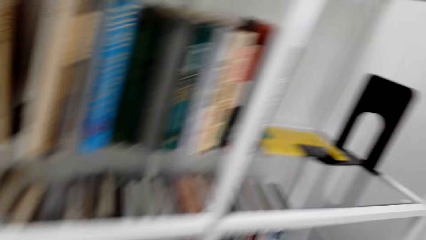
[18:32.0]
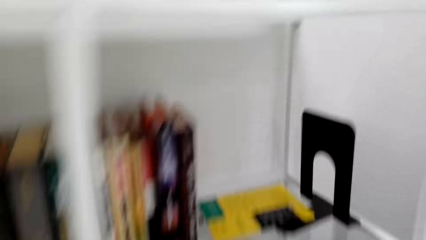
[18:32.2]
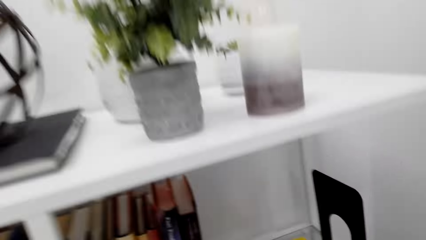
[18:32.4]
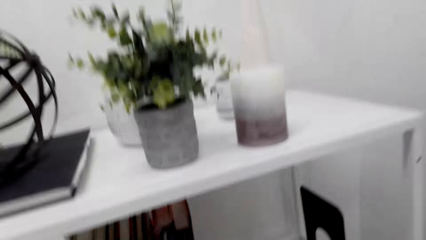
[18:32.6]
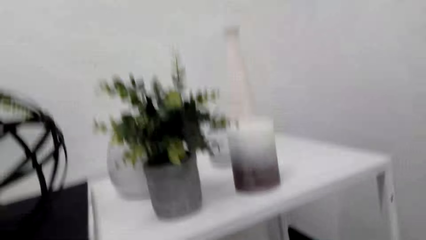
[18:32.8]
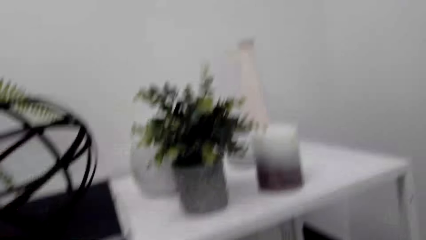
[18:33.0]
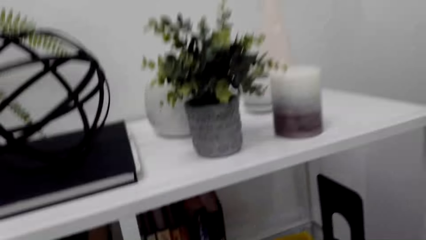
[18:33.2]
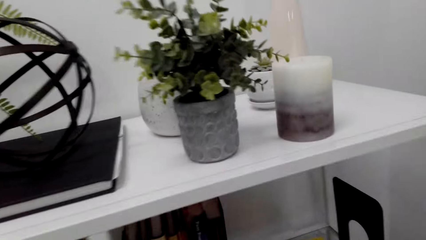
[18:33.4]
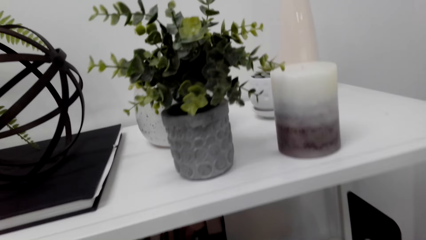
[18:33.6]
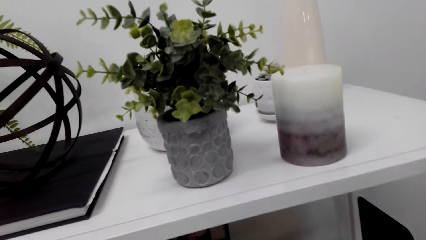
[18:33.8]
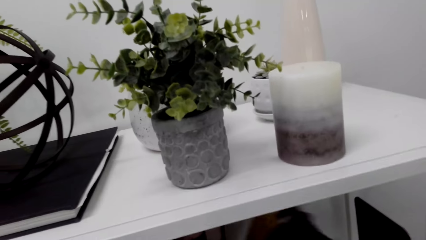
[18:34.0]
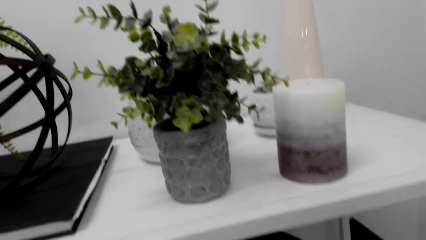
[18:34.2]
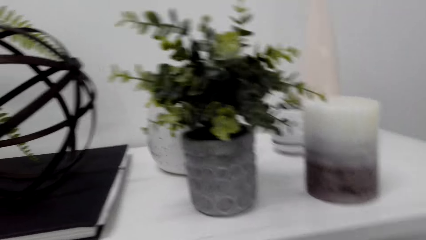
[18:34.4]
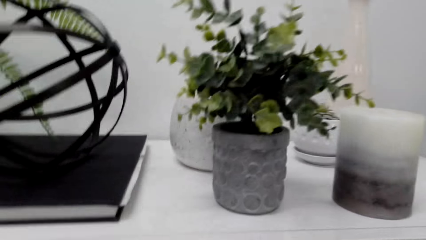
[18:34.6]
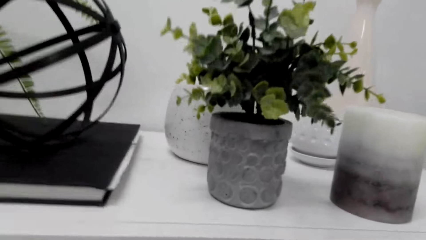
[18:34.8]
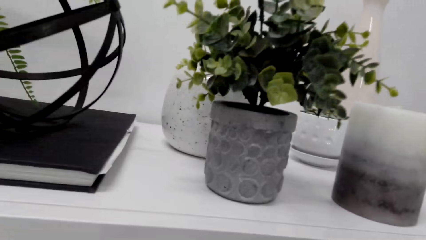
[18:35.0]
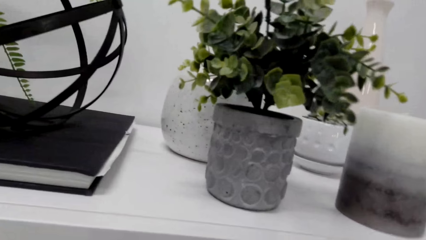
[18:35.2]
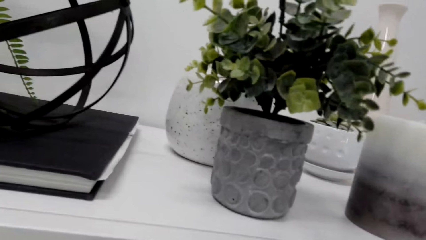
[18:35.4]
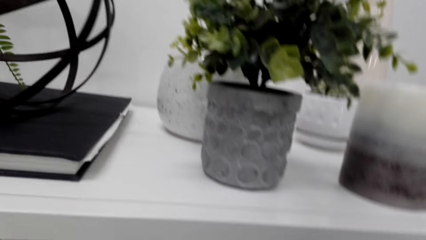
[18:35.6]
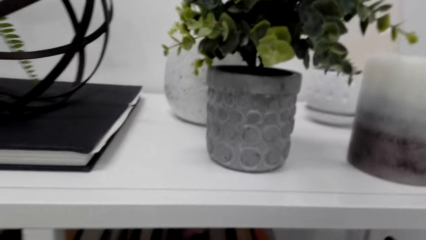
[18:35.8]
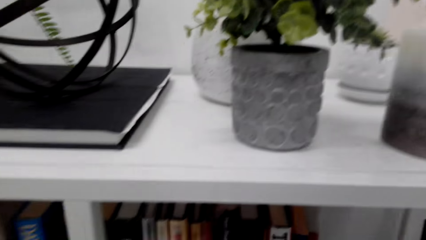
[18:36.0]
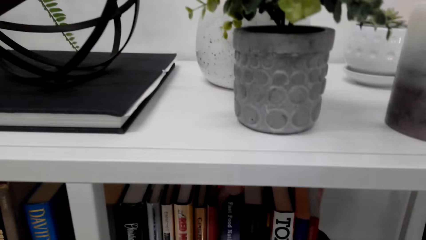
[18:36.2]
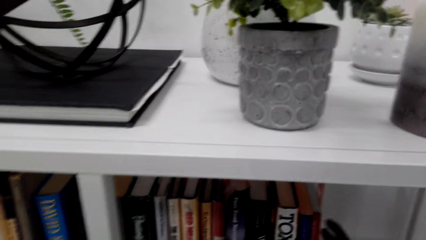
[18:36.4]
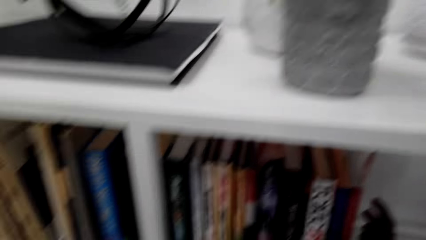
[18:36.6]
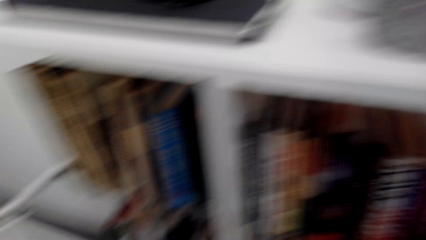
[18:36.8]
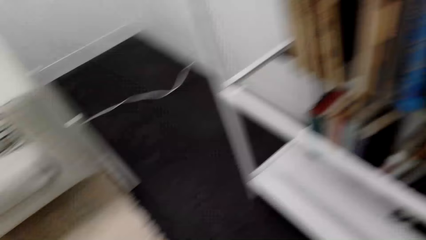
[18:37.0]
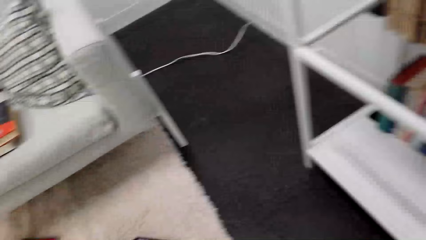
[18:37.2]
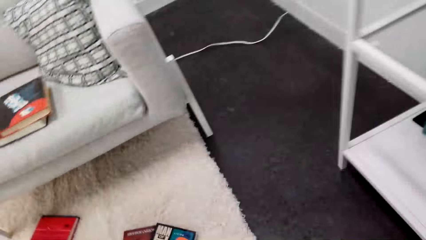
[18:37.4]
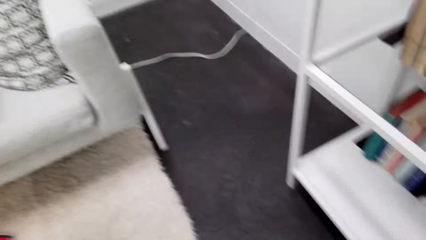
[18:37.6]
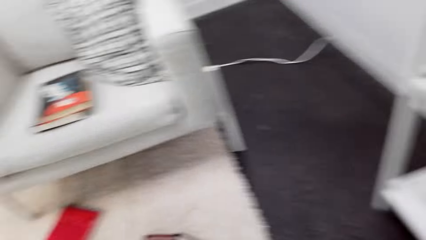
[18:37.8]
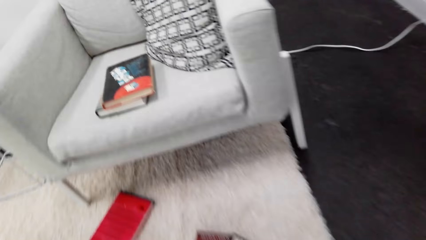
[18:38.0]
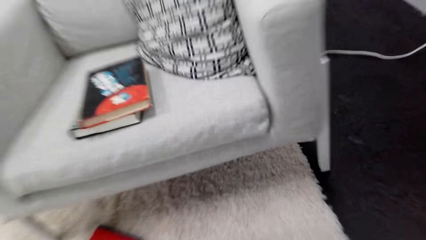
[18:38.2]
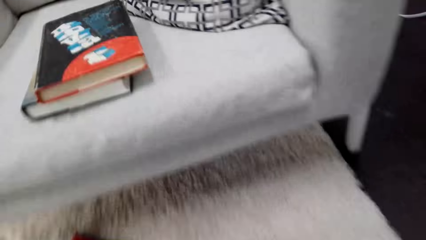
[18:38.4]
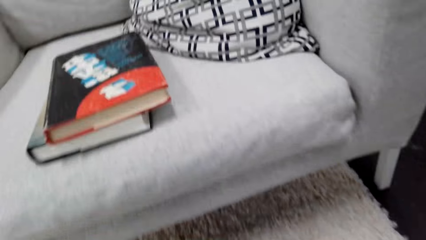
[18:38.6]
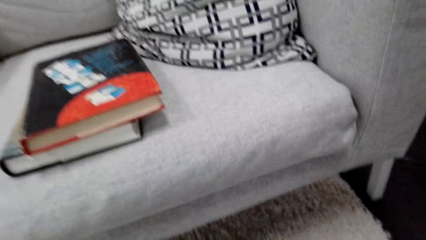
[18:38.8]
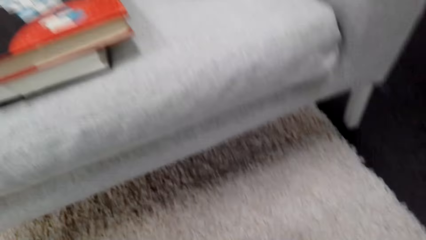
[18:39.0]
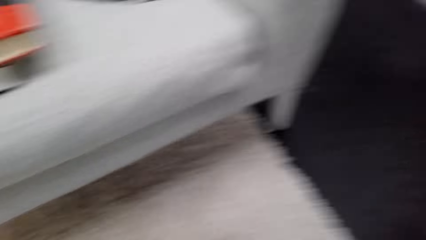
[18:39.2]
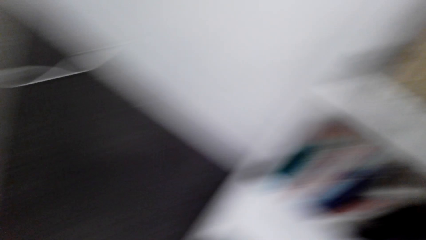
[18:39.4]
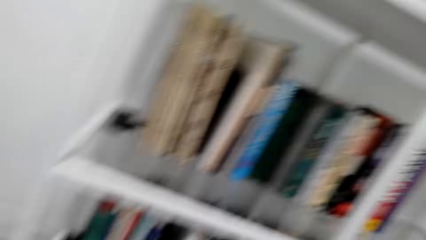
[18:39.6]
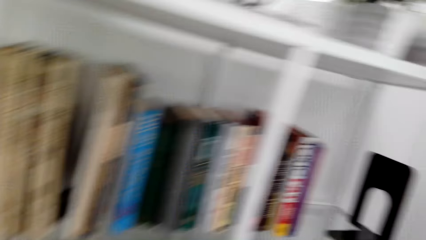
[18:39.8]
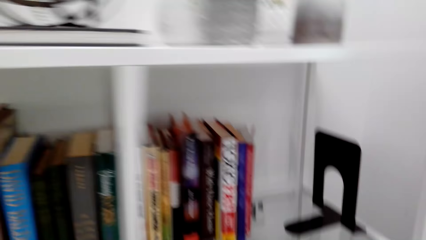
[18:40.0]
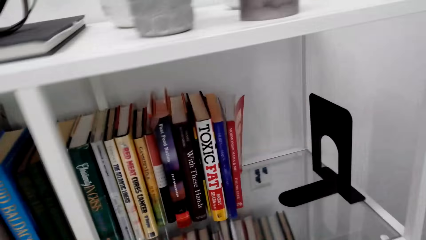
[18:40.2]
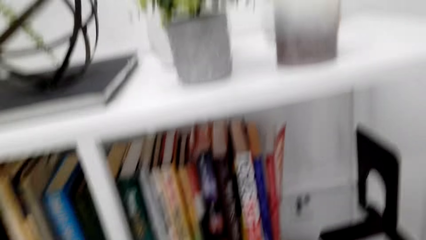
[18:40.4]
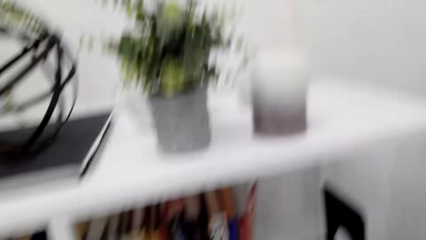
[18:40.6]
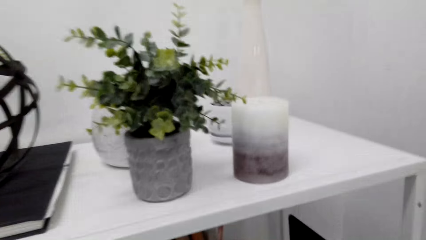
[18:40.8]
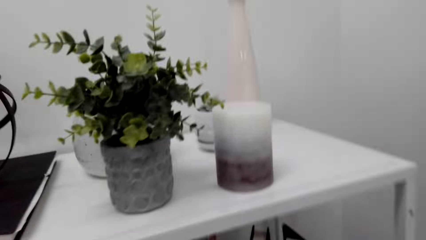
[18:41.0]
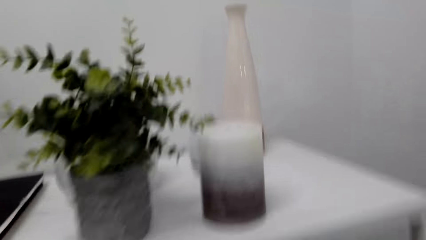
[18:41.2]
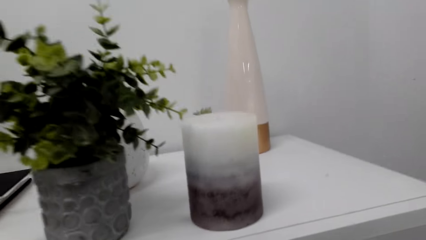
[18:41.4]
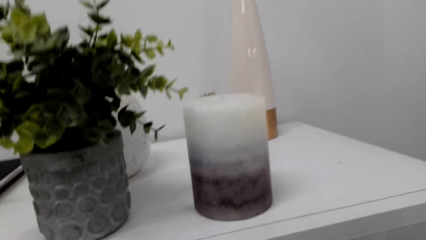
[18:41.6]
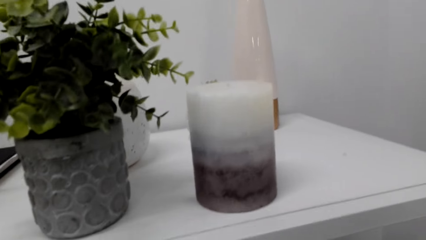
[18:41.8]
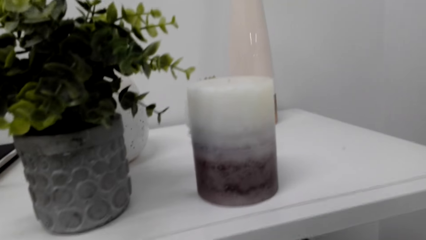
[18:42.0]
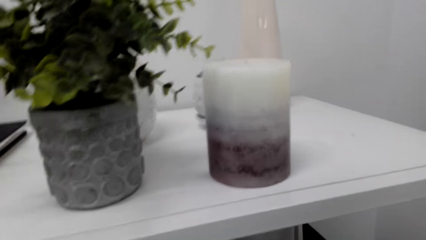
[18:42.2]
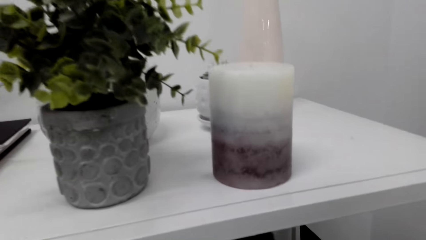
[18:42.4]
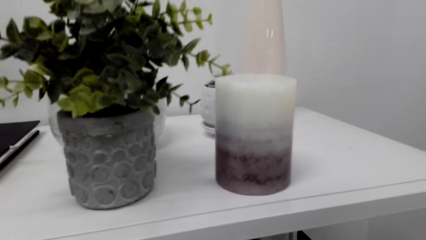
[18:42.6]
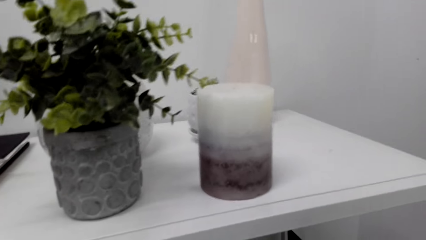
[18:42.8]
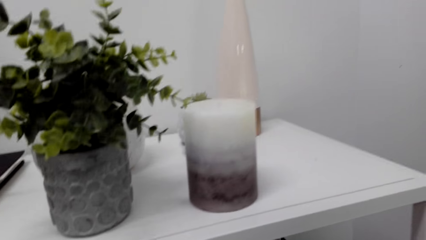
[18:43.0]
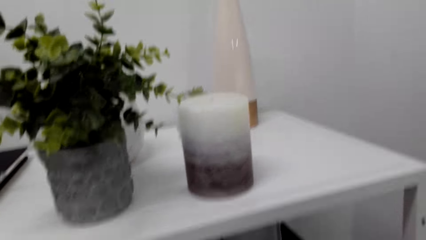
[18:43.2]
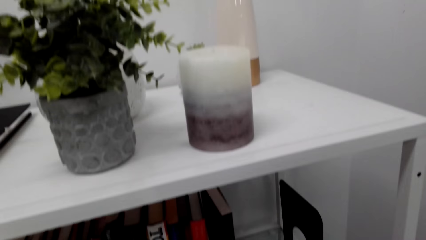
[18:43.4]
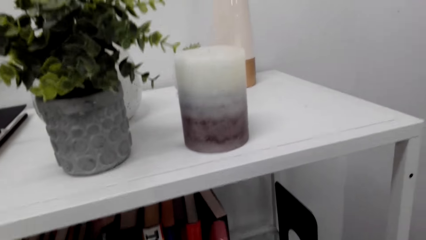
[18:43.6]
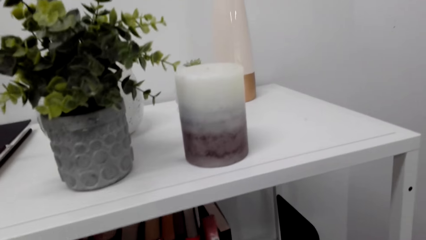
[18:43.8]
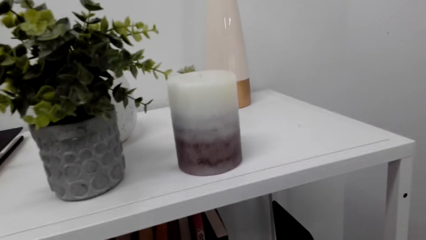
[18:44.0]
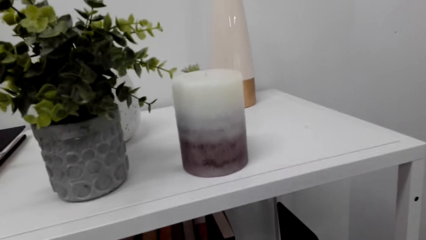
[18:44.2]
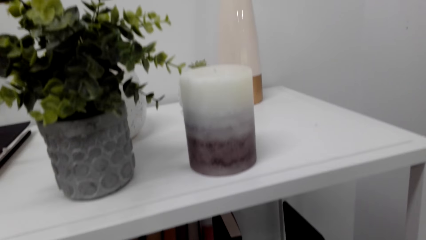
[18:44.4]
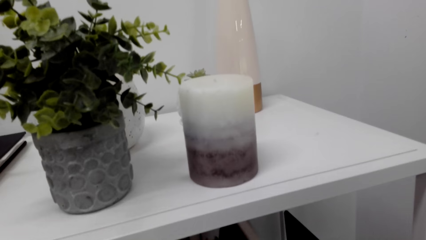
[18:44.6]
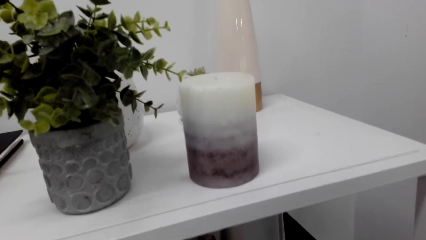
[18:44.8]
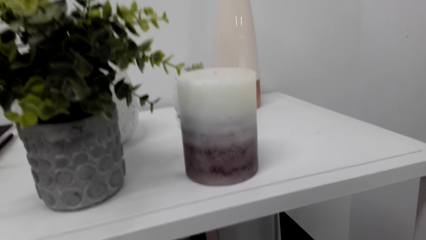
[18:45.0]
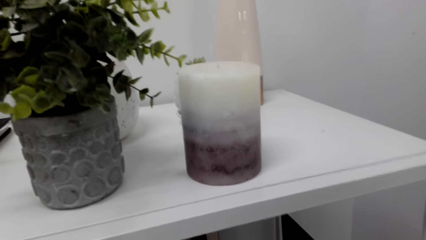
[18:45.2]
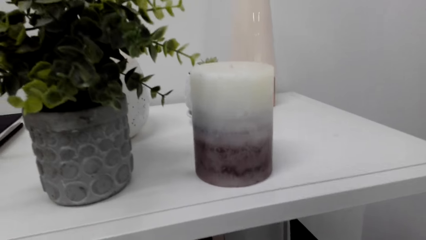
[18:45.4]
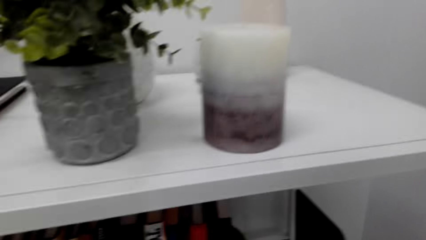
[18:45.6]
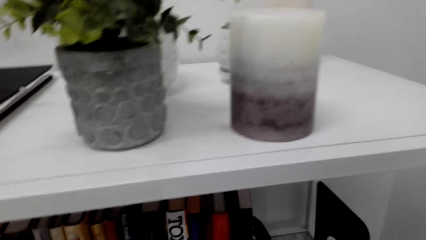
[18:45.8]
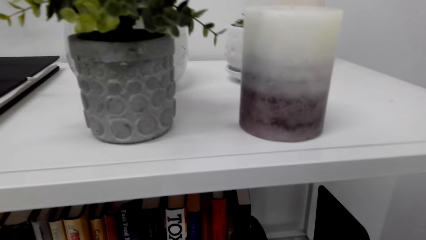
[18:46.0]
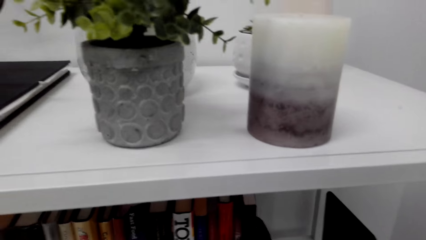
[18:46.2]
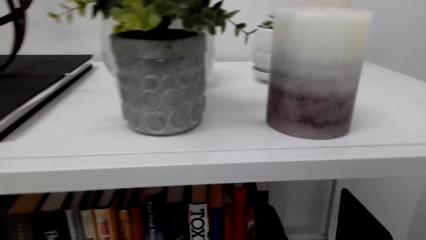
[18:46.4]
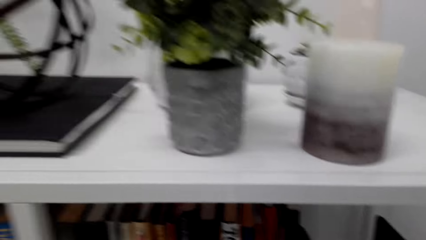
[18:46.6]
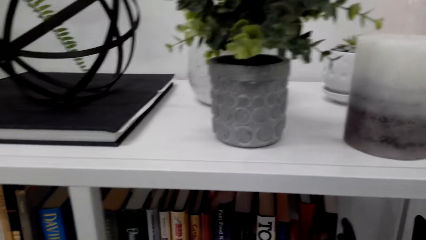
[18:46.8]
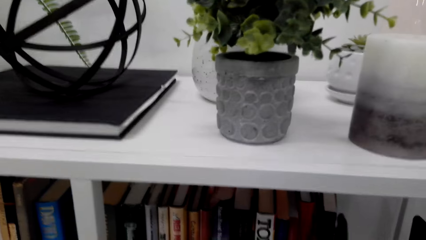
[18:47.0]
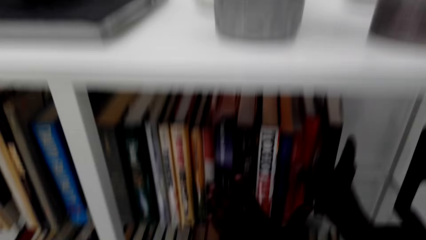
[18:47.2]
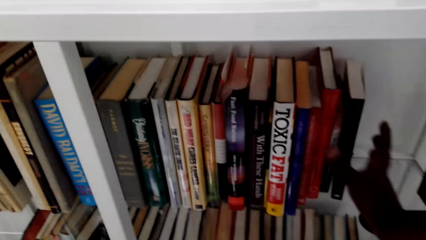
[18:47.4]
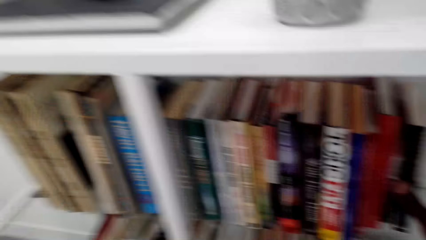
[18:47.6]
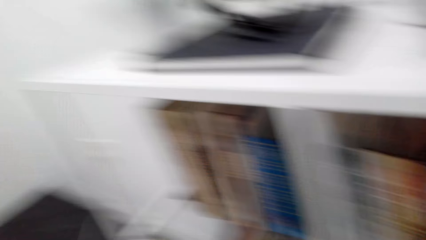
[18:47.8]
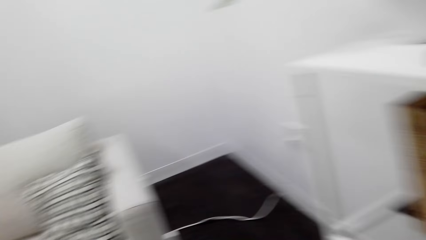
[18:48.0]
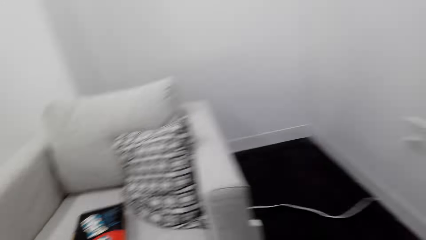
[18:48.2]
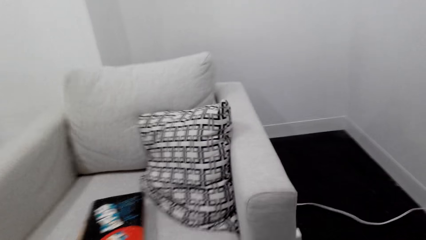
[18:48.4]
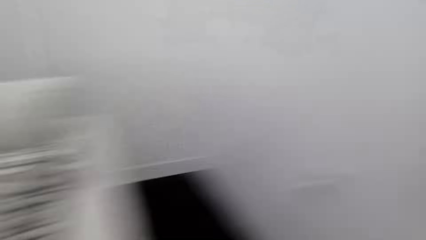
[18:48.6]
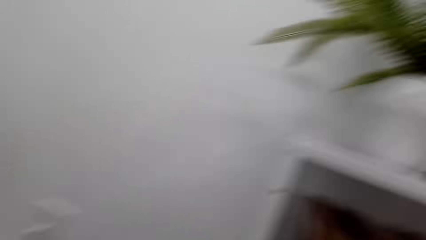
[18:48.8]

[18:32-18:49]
The camera wearer puts a book in a shelf. They pick a book. They put the book in the shelf.
